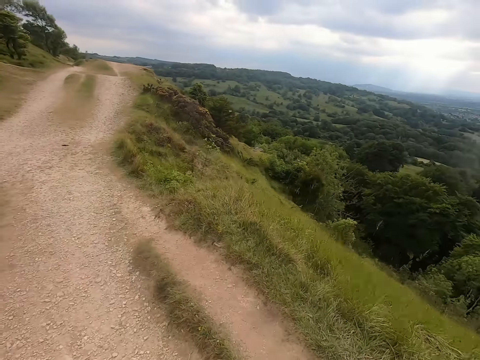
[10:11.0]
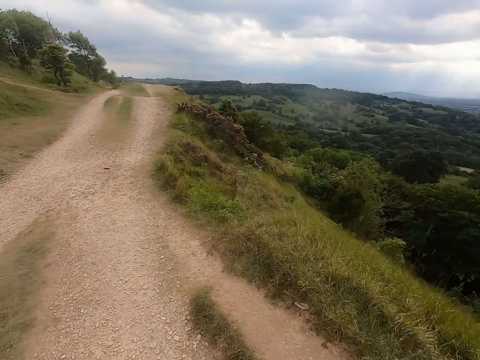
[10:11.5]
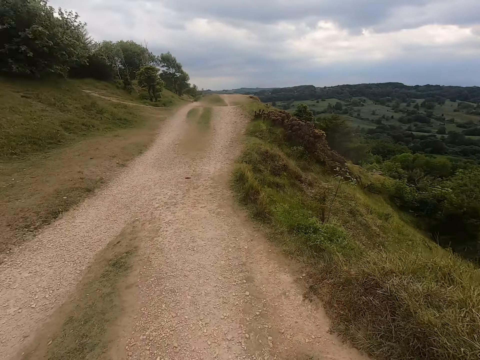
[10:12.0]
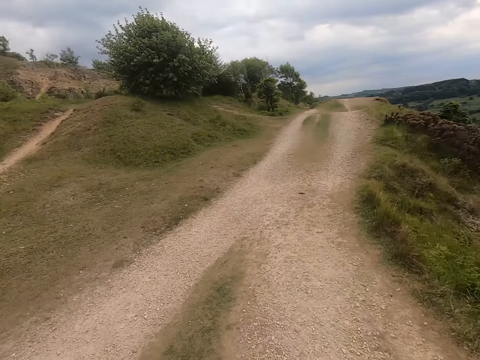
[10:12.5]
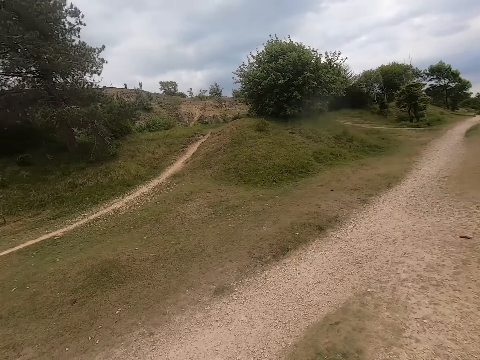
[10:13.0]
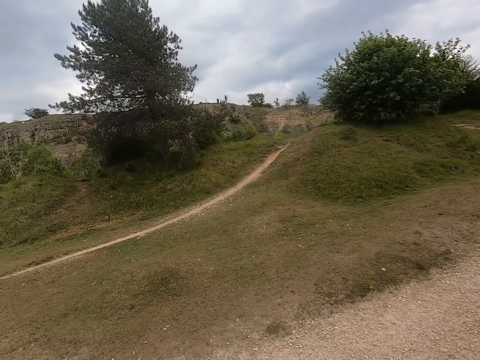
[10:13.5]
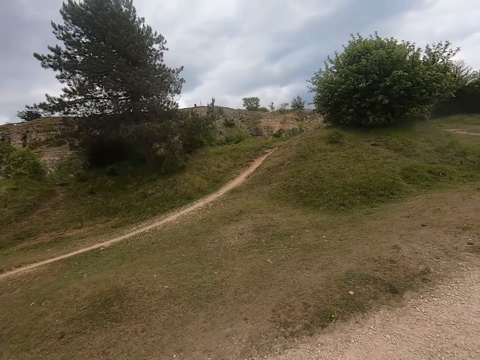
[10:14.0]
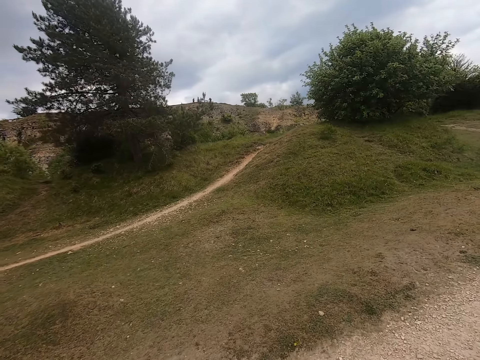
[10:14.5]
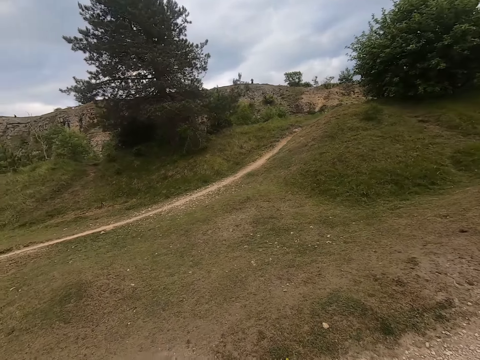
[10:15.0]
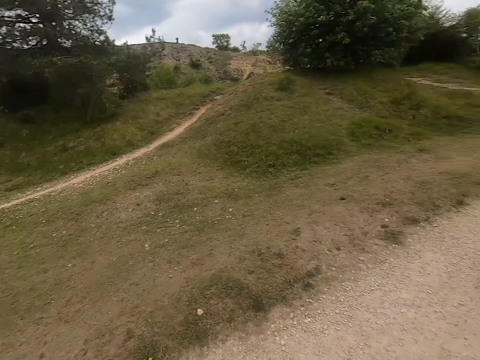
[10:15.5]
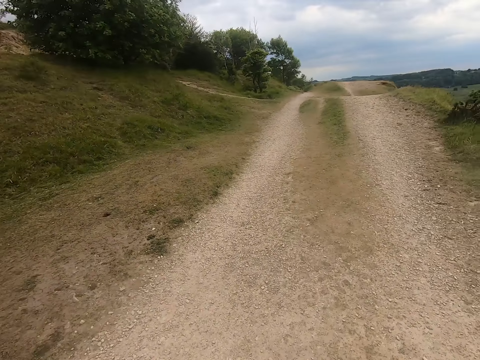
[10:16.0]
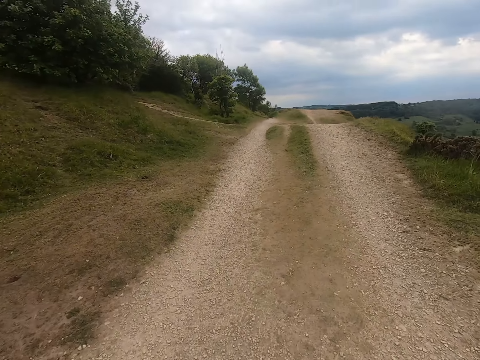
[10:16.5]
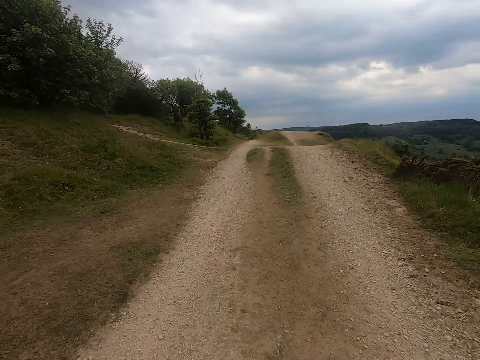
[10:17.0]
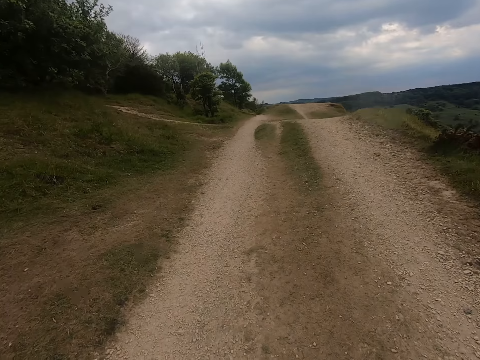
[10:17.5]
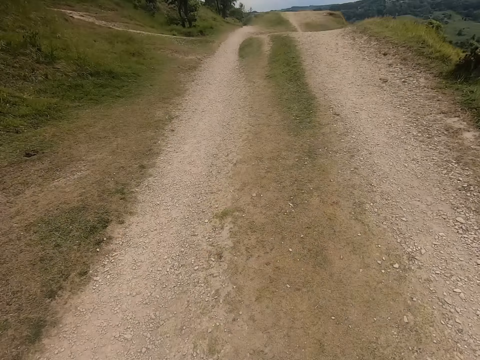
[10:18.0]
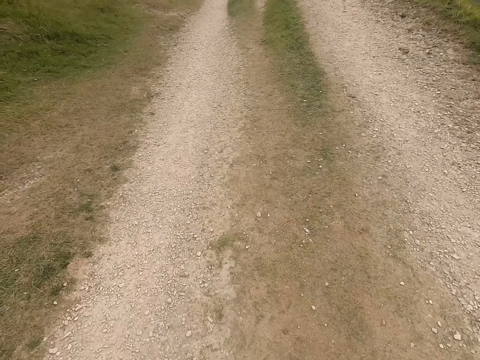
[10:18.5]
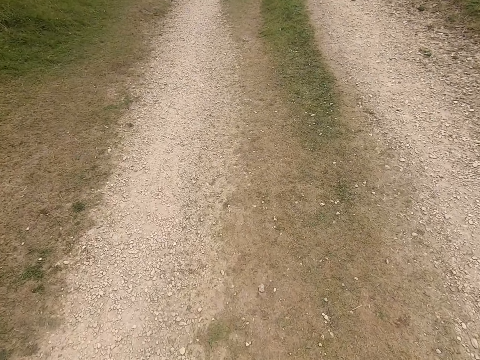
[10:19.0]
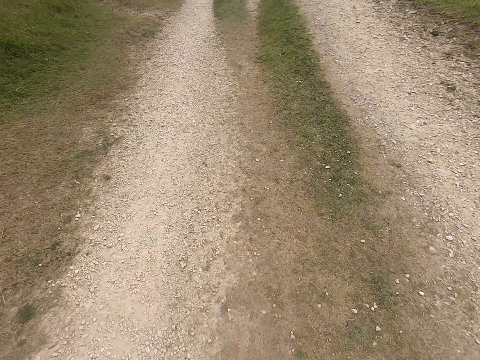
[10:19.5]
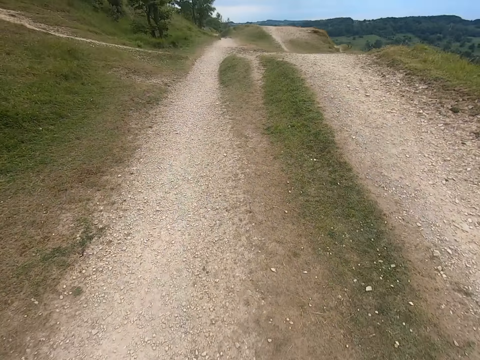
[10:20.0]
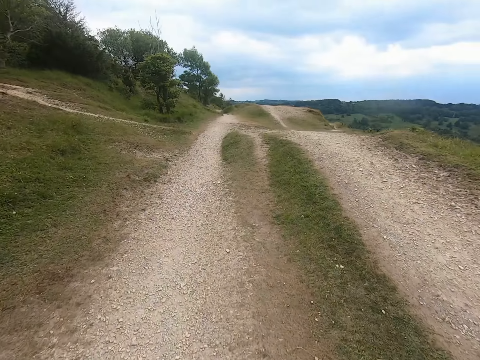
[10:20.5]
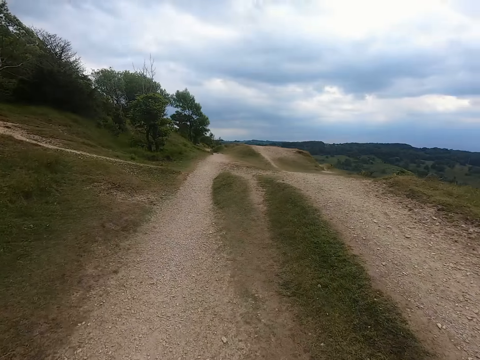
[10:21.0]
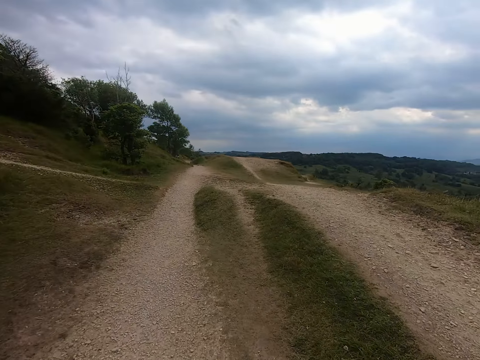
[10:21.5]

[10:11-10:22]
The camera wearer looks around. They look forward.

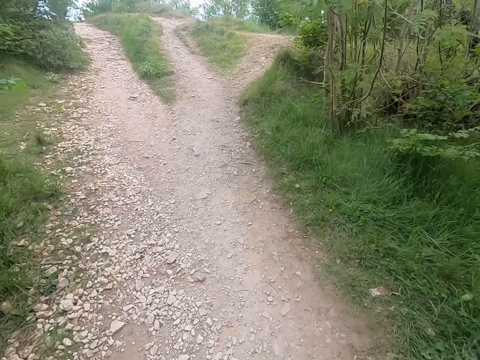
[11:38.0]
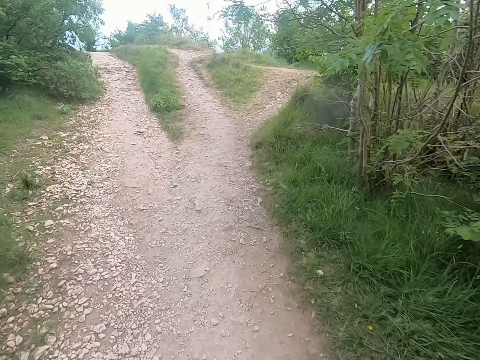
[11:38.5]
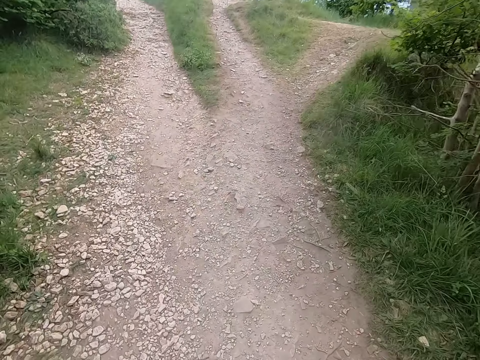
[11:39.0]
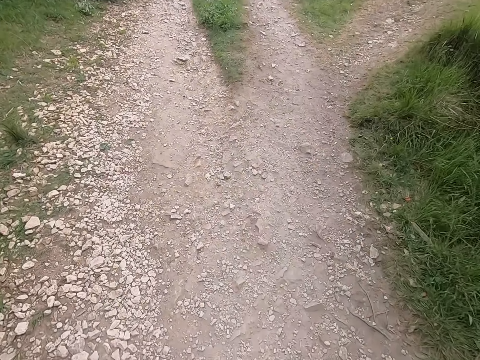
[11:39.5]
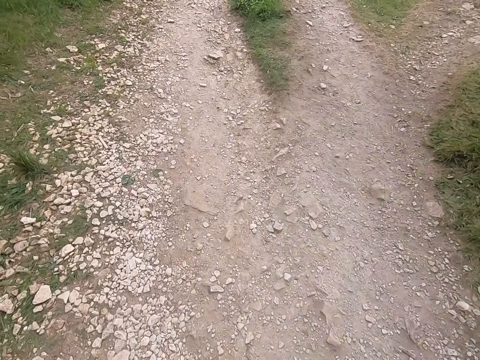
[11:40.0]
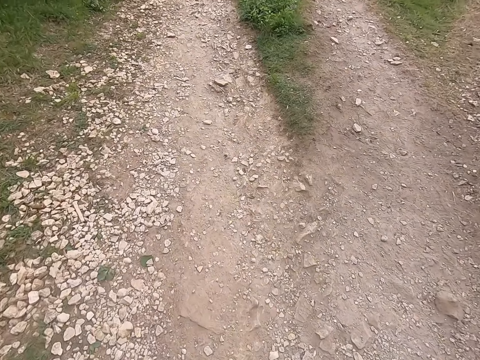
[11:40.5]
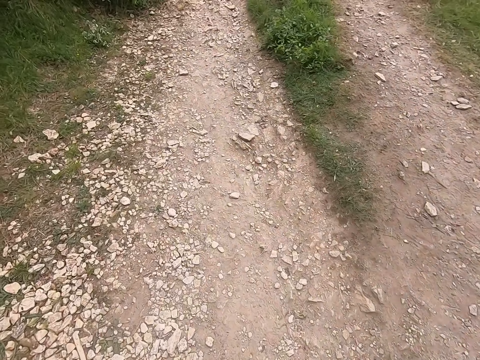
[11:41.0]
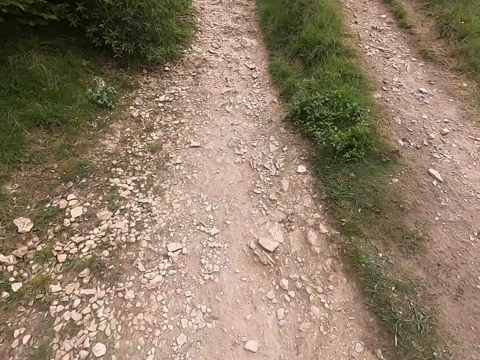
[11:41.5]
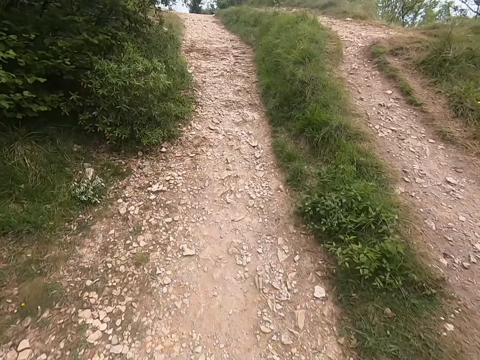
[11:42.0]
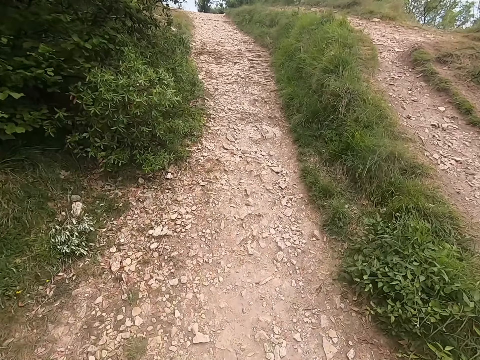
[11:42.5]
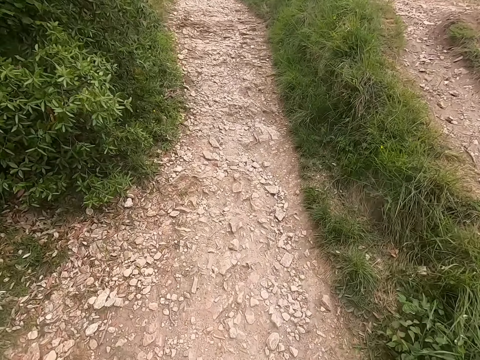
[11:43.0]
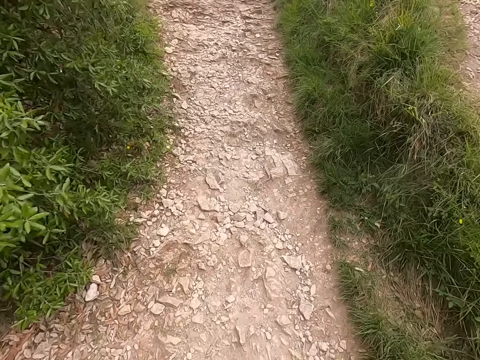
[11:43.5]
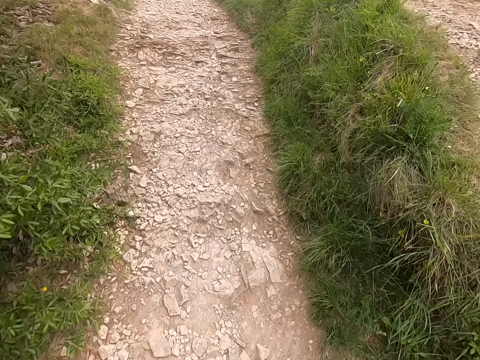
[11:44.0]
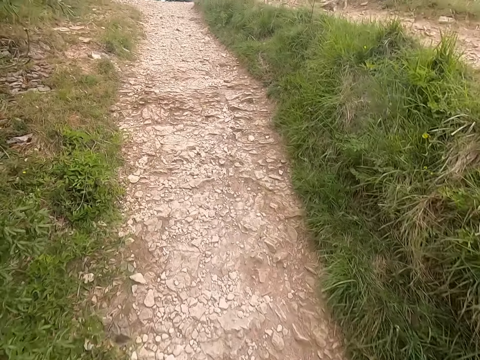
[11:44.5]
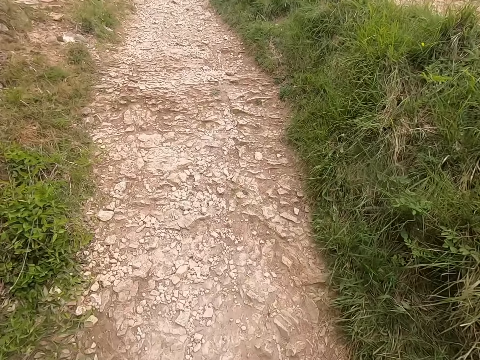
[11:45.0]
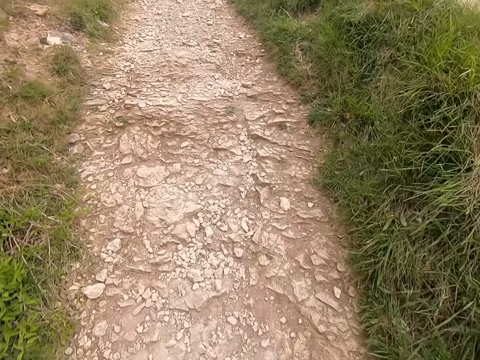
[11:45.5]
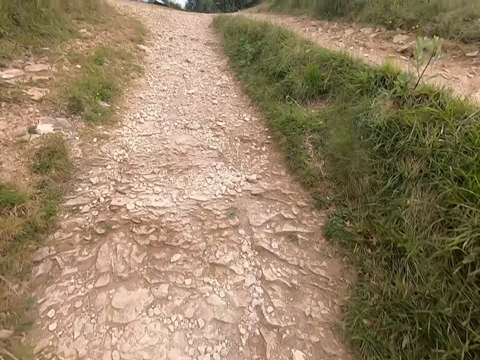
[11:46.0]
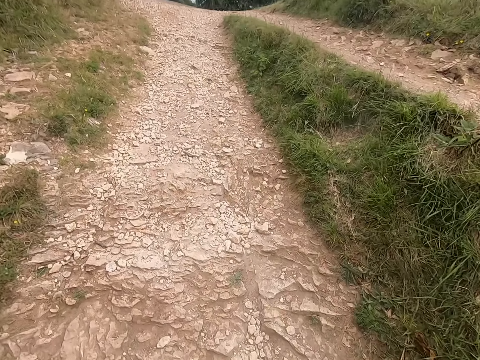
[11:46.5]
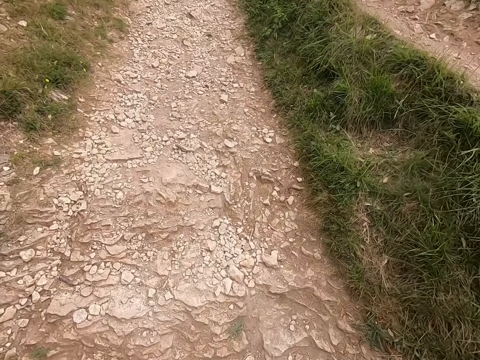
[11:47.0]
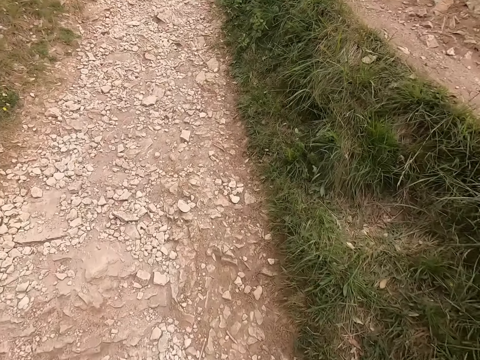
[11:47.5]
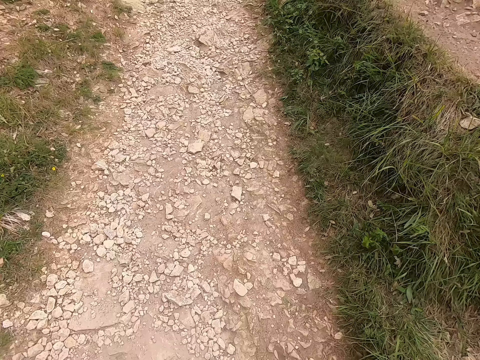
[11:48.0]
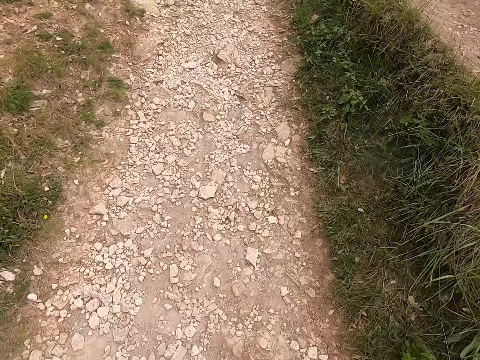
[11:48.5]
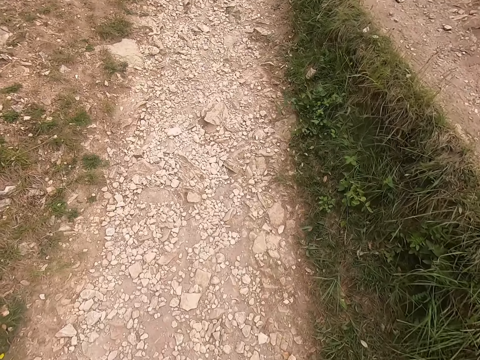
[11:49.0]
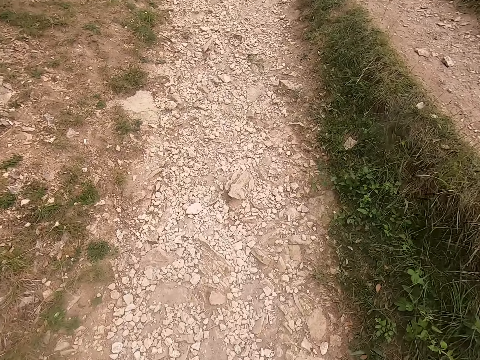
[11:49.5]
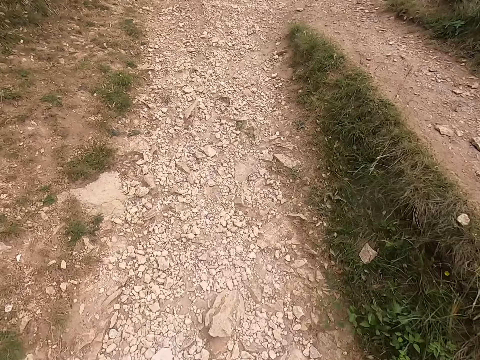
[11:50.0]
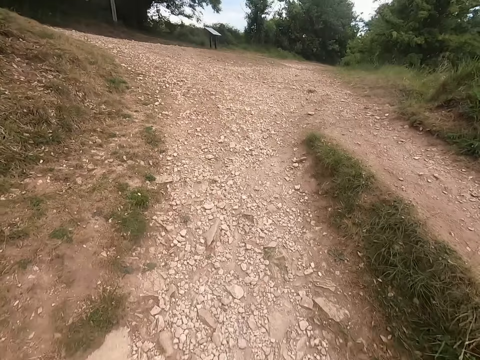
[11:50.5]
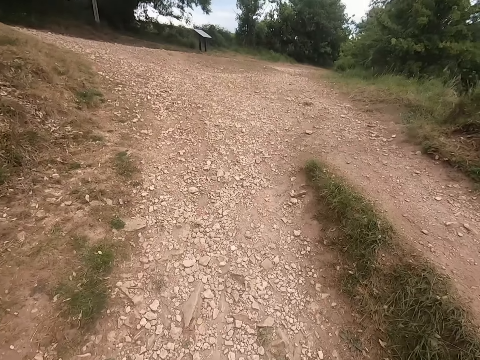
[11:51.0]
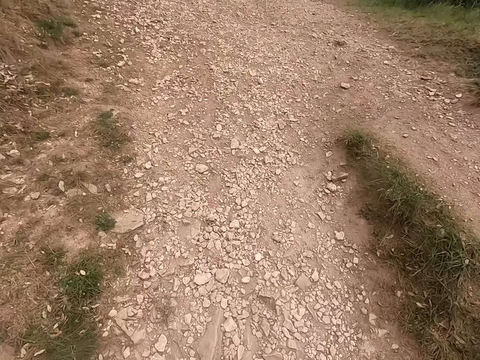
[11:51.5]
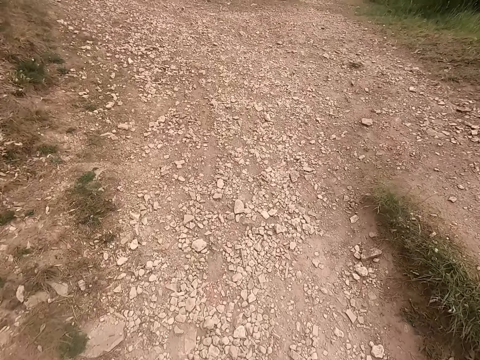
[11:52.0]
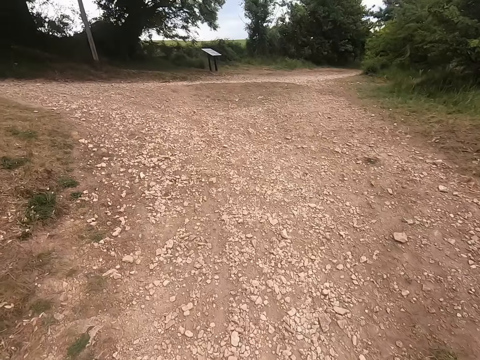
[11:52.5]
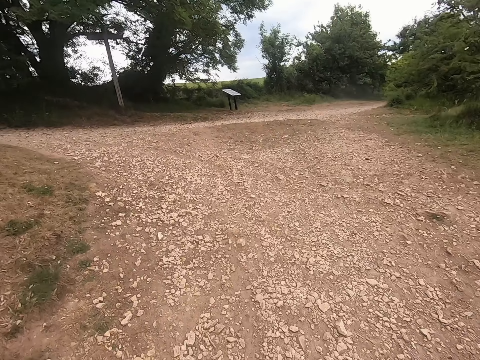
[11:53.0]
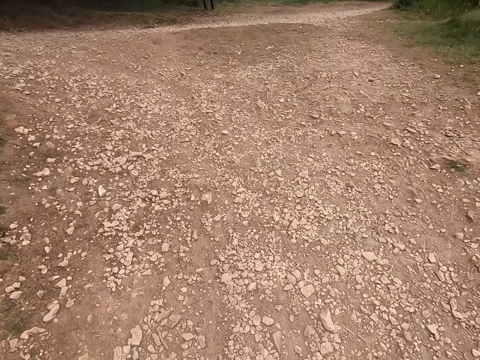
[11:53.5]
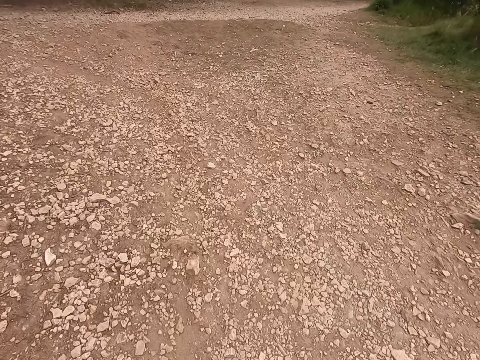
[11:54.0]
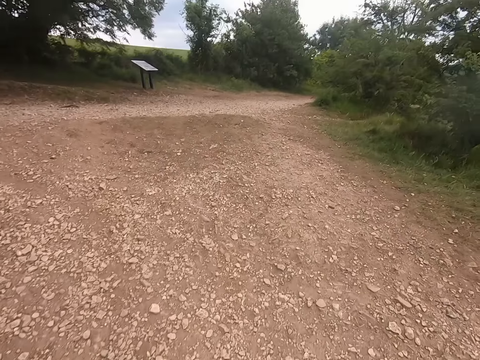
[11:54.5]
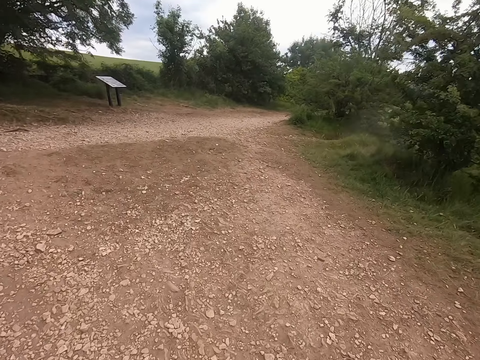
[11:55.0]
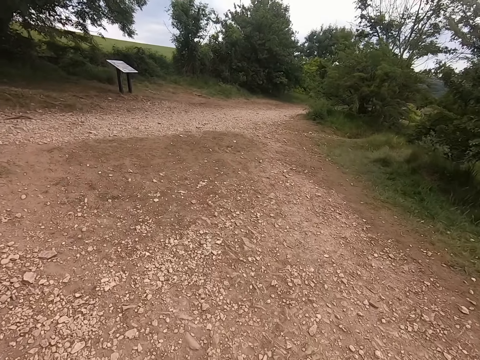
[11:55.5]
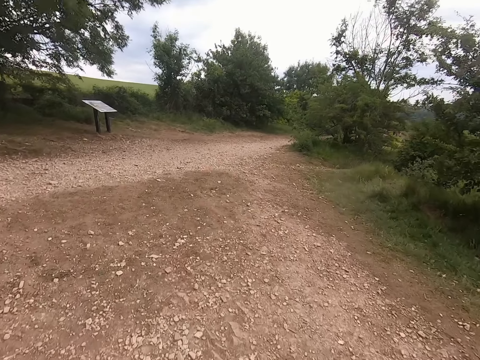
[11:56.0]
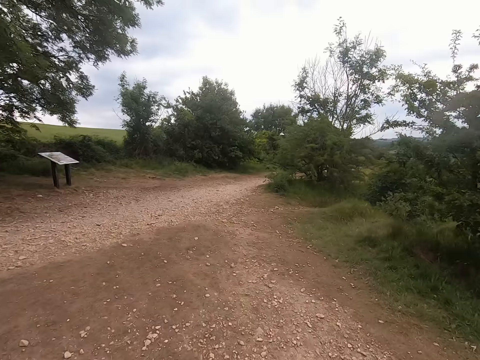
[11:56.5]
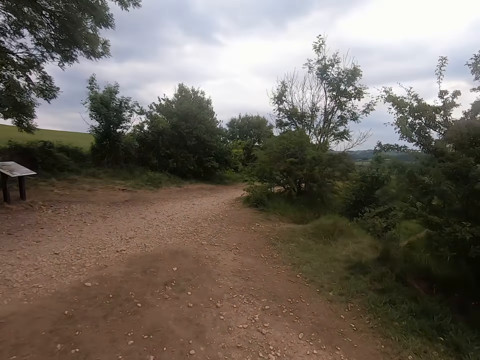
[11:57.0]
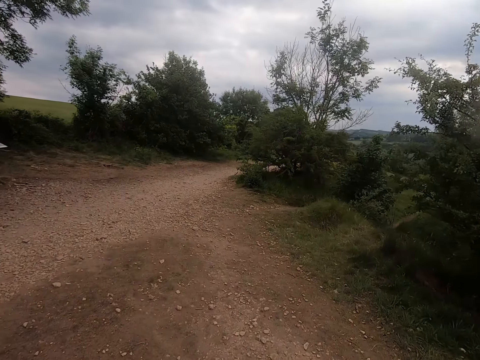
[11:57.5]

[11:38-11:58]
The camera wearer looks down. They look forward.
